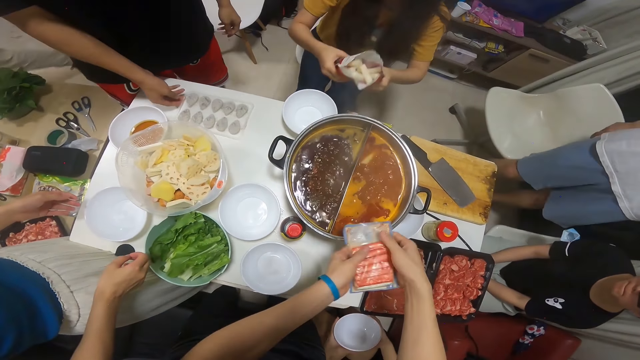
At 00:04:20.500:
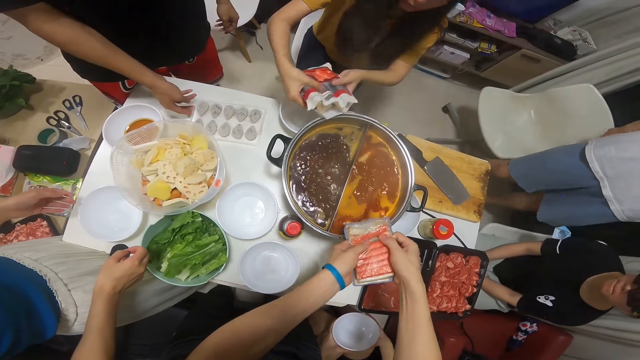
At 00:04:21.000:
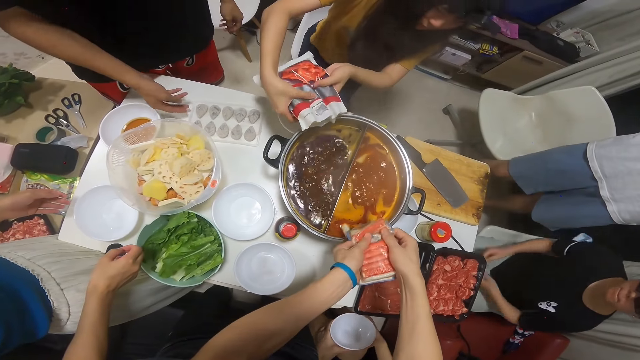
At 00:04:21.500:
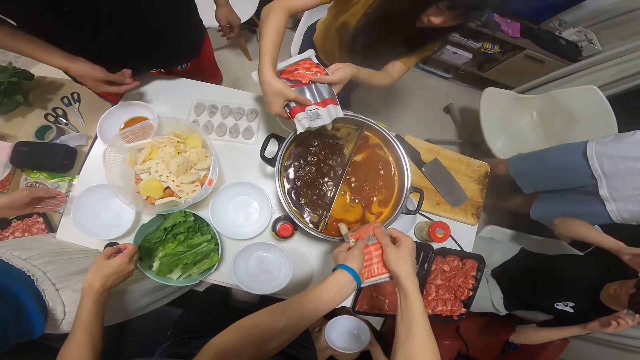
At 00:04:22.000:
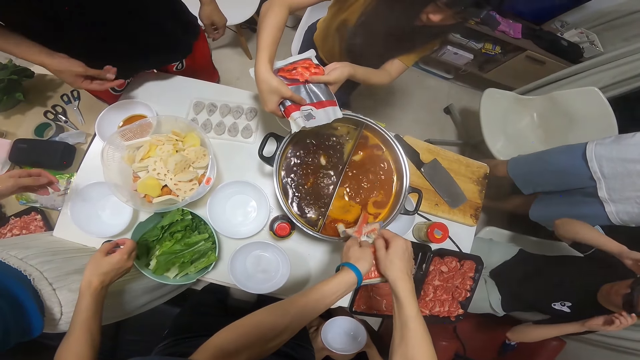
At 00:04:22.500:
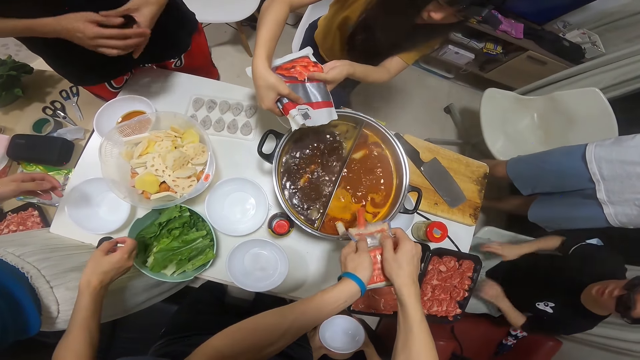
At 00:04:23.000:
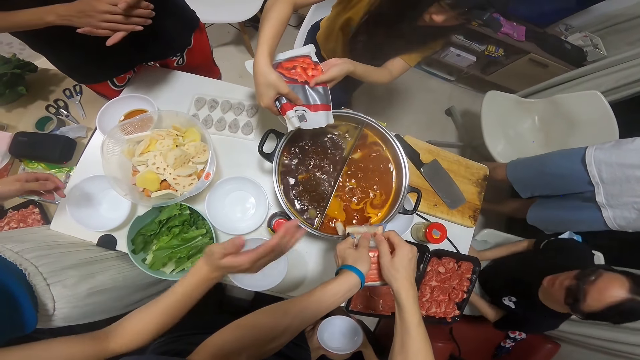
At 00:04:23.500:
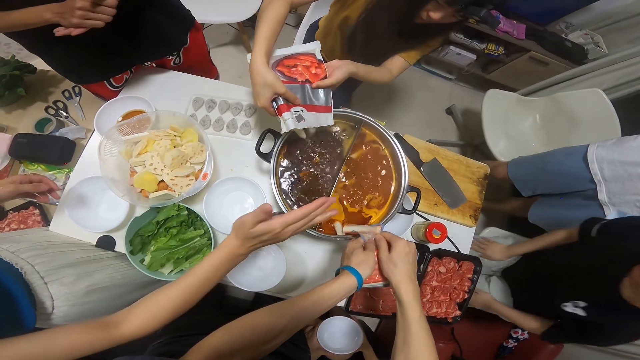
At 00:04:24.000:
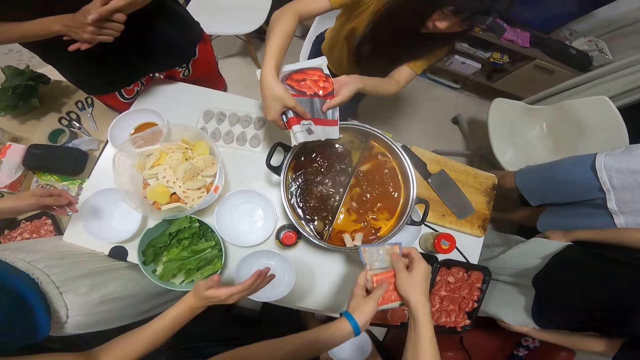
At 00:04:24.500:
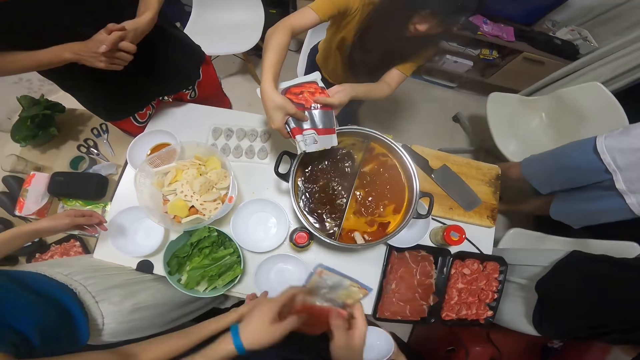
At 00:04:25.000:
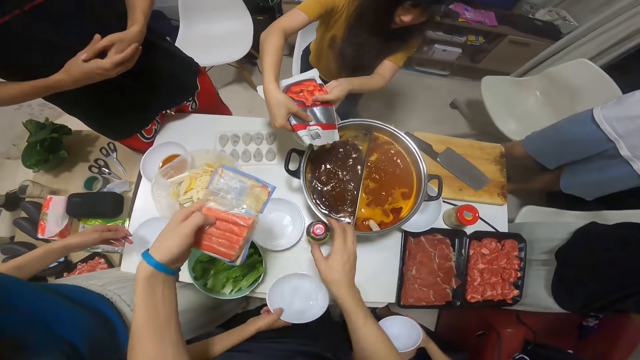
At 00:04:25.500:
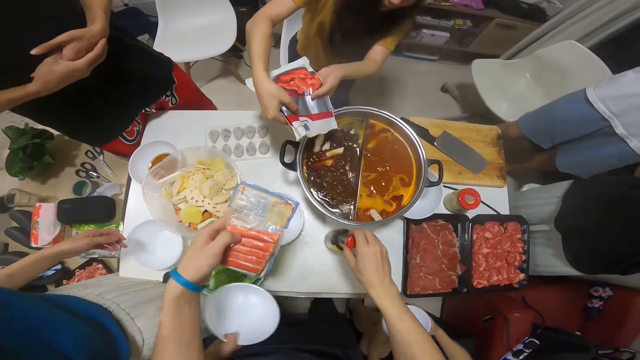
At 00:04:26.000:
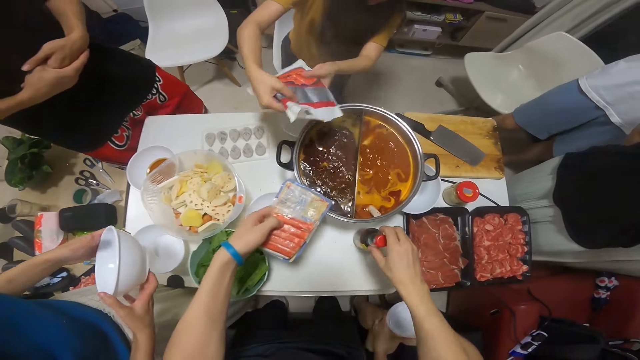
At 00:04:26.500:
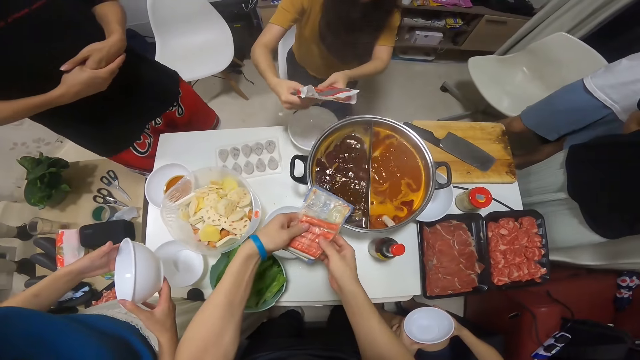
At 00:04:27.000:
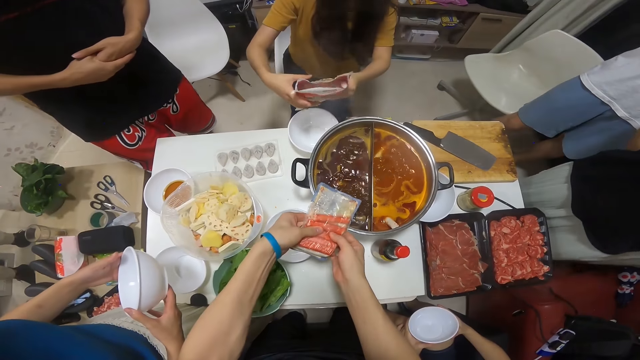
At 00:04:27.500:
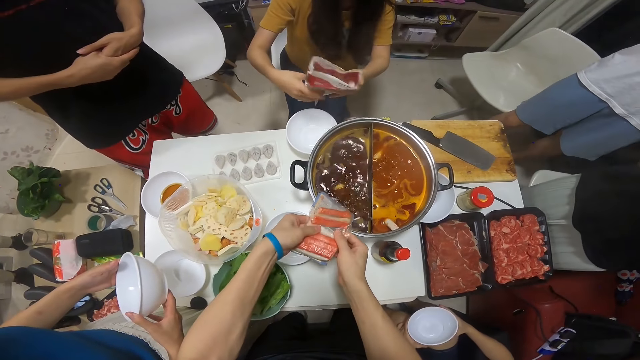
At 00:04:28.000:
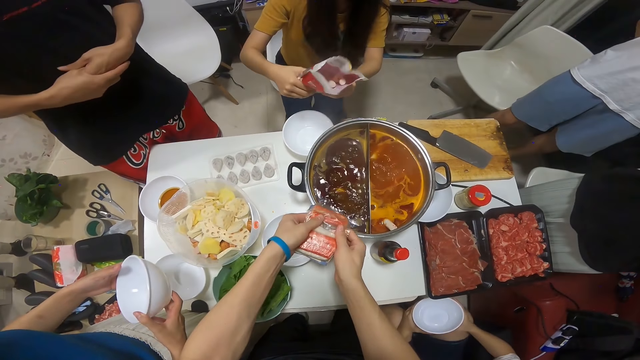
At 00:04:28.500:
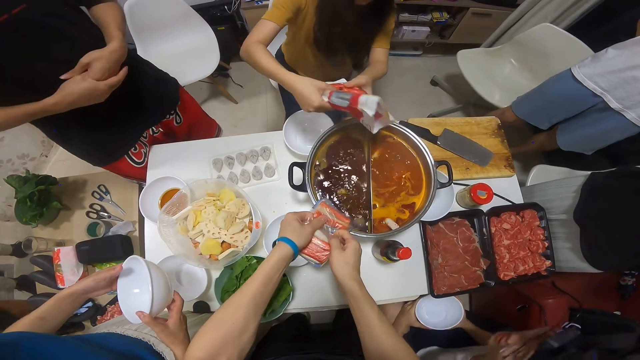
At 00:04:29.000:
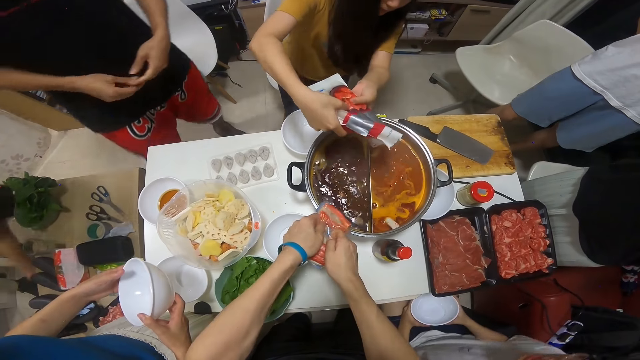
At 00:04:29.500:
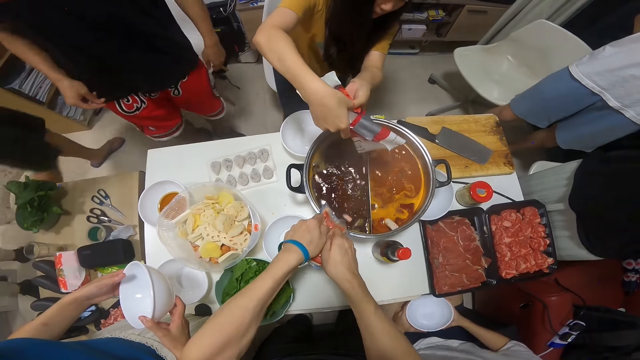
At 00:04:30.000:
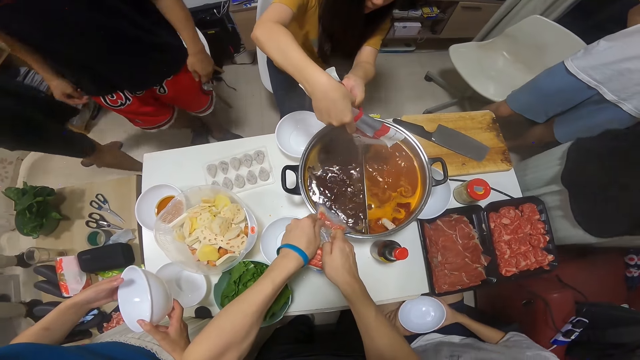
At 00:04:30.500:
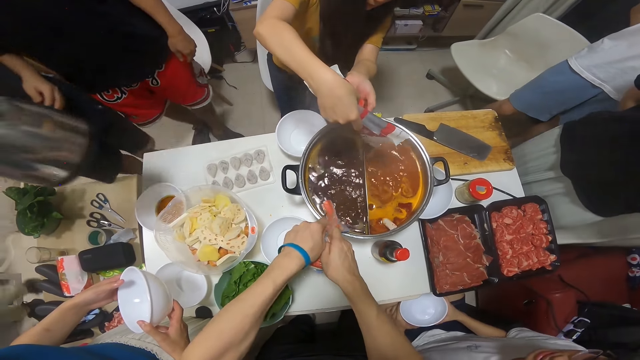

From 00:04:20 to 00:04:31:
The woman pours food from the pack in the boiling soup. The camera wearer puts sausage in the boiling soup. They put sausage in the boiling soup again. They move a bottle on the table. Another woman takes a bowl from the table. The camera wearer puts sausage in the boiling soup. The first woman pours food from the pack in the boiling soup.

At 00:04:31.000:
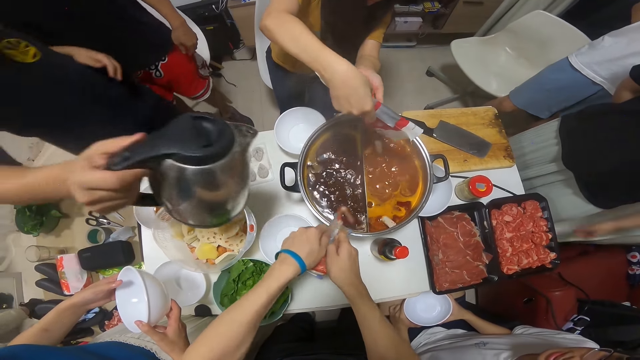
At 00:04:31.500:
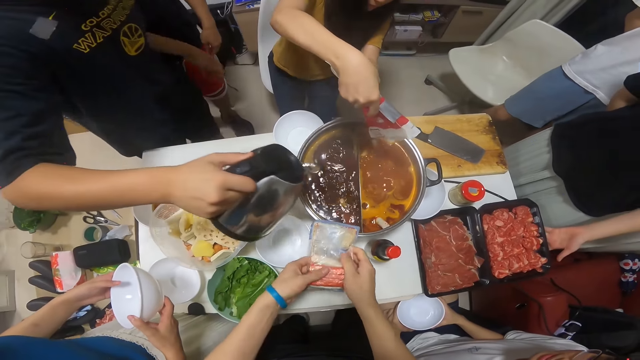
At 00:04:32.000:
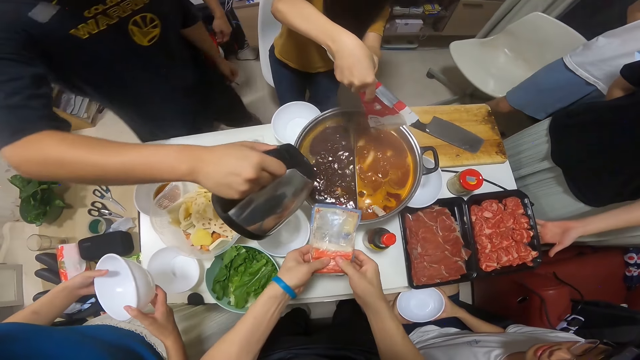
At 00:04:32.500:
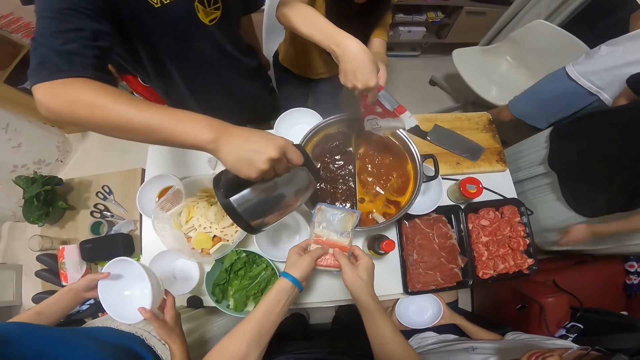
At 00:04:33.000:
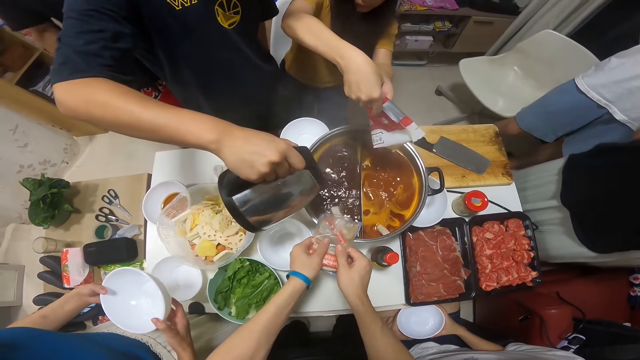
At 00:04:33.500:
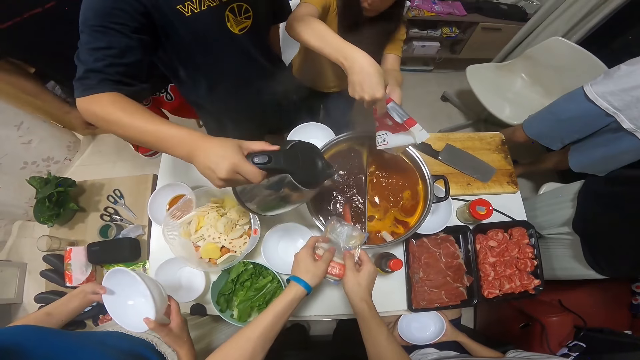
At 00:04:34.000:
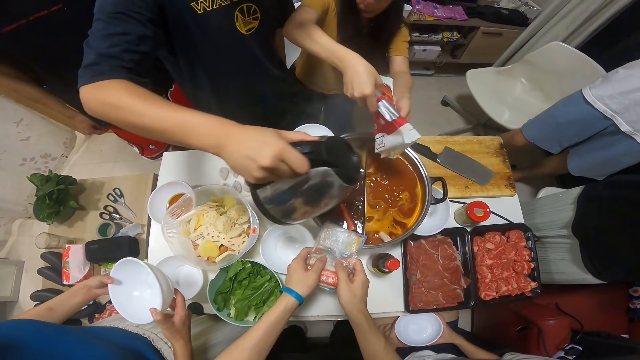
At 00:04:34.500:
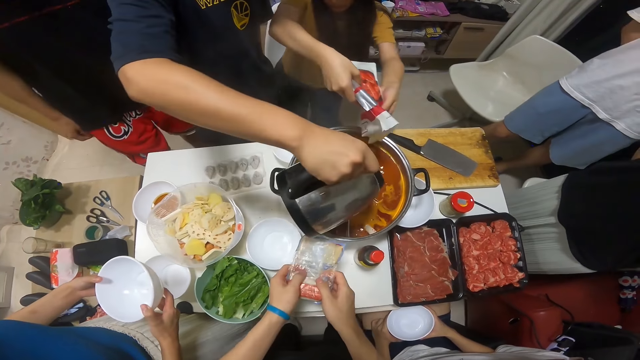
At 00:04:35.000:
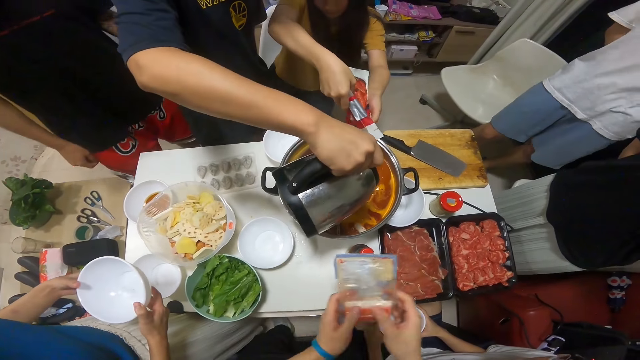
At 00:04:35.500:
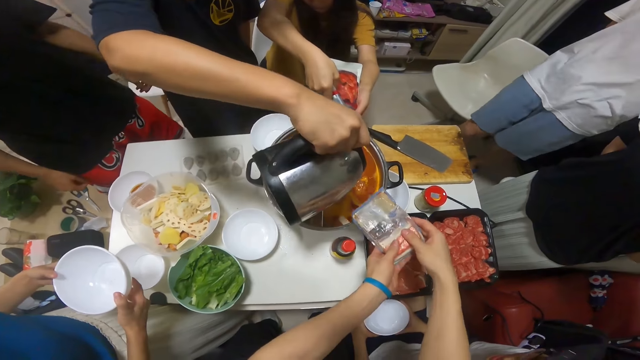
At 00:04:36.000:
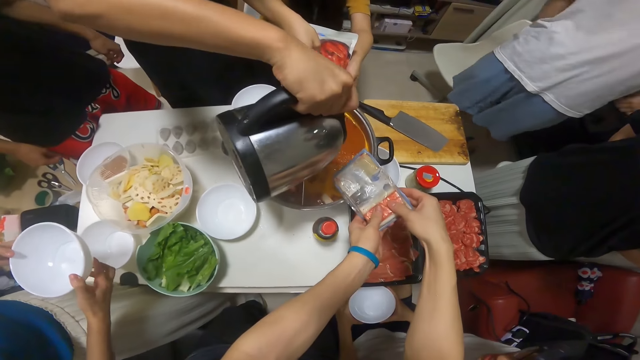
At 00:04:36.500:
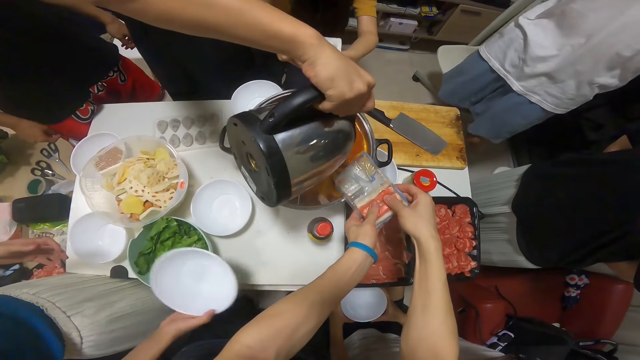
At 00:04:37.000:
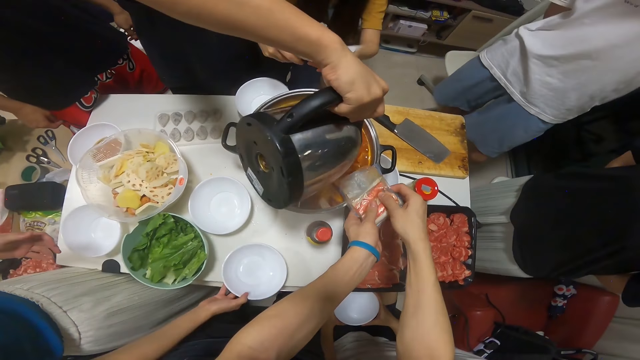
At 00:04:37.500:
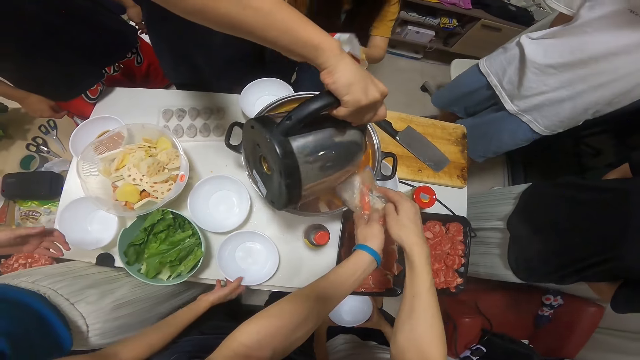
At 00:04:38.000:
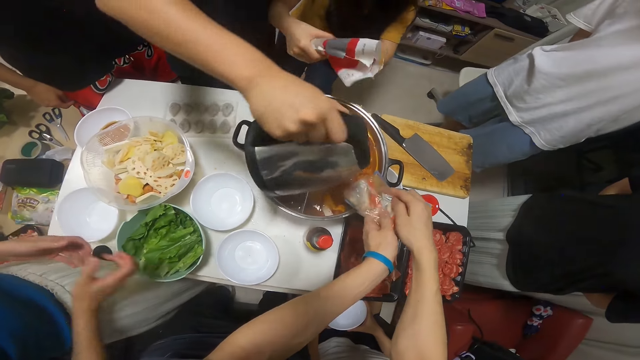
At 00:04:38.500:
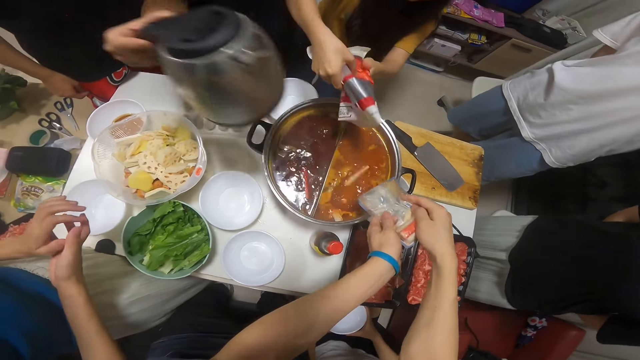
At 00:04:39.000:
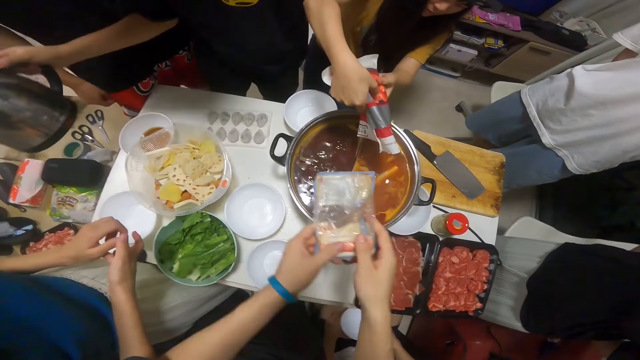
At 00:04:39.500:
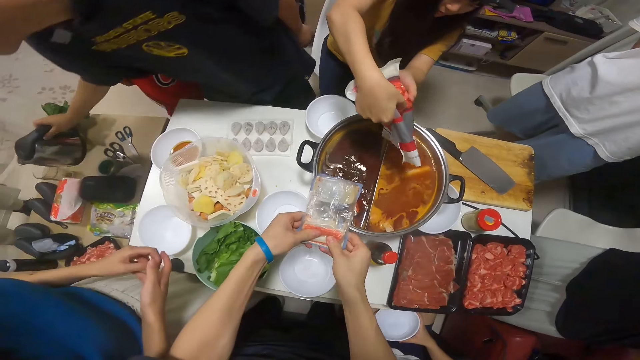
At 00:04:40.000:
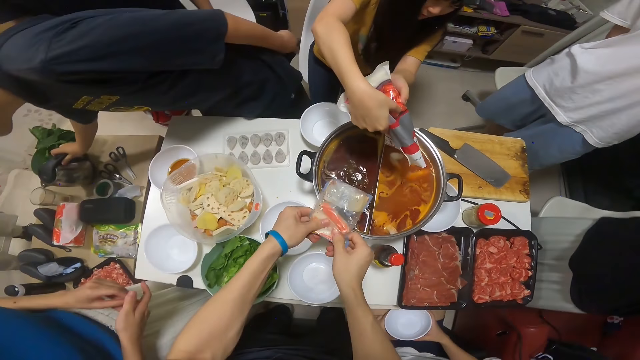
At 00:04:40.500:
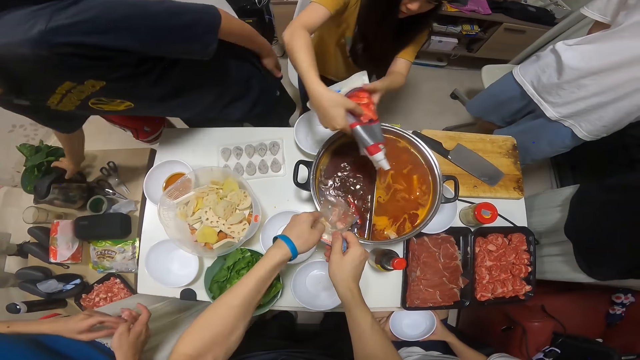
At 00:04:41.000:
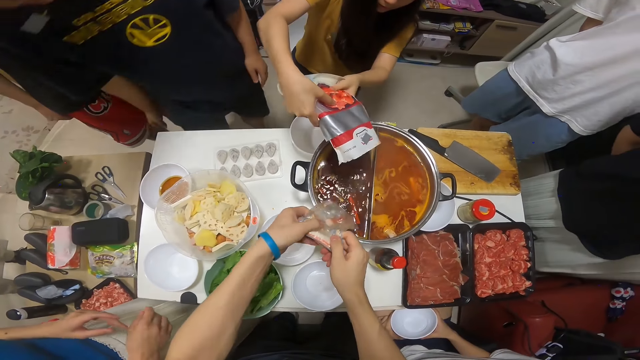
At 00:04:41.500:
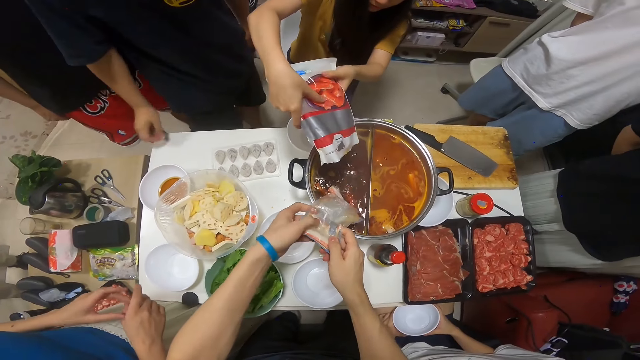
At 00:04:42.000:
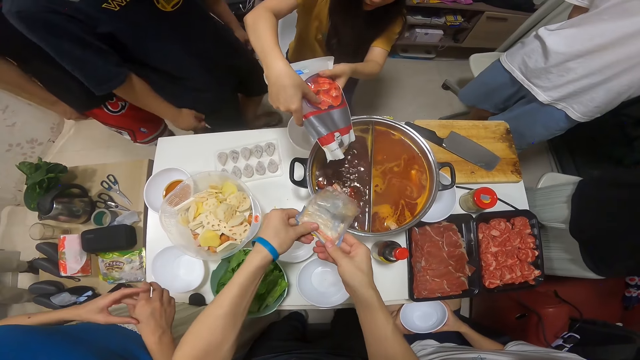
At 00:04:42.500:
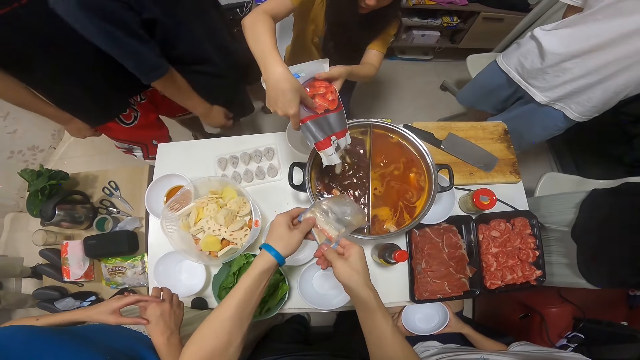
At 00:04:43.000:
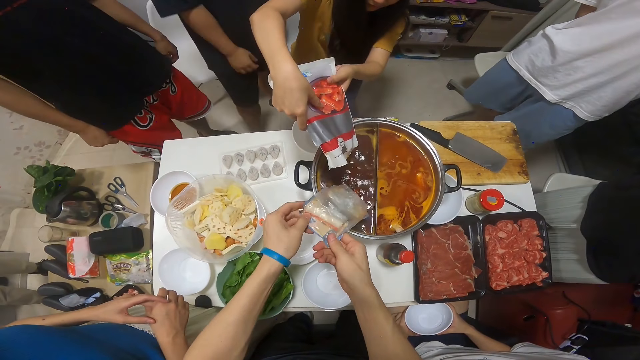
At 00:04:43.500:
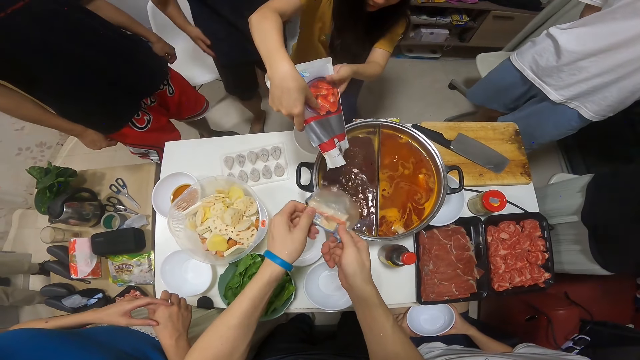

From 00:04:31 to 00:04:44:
The man pours water from the kettle into the boiling soup. A woman moves the meat bowl on the table. The camera wearer puts sausage in the boiling soup. The man pours water from the kettle into the boiling soup. The camera wearer puts sausage in the boiling soup. Another woman drops the bowl on the table. The camera wearer puts a bowl on the table. A third woman pours food from the pack in the boiling soup. The man drops the kettle on the carton. The camera wearer puts sausage in the boiling soup. The third woman pours food from the pack in the boiling soup.
